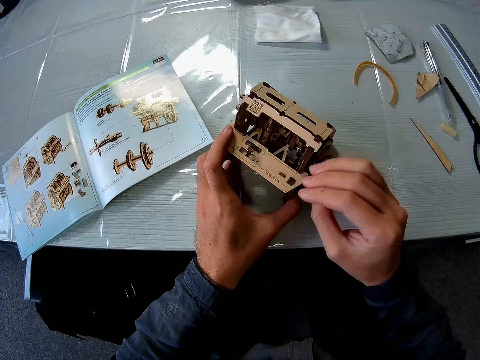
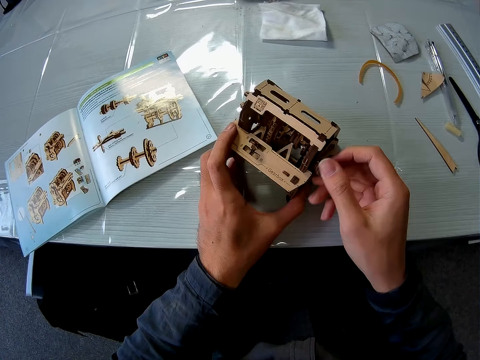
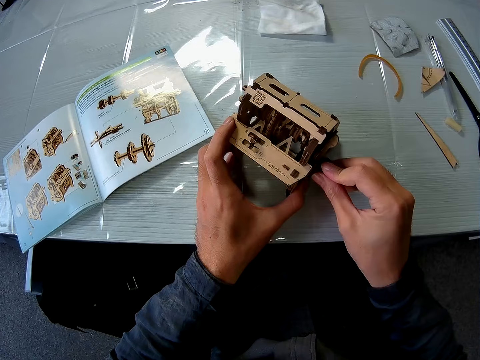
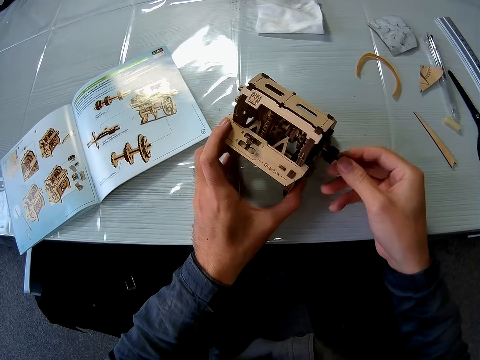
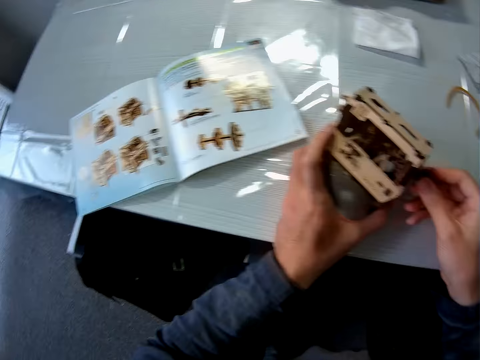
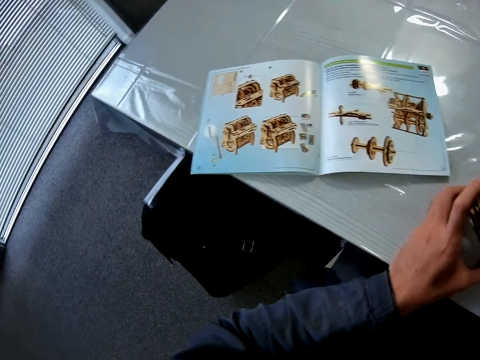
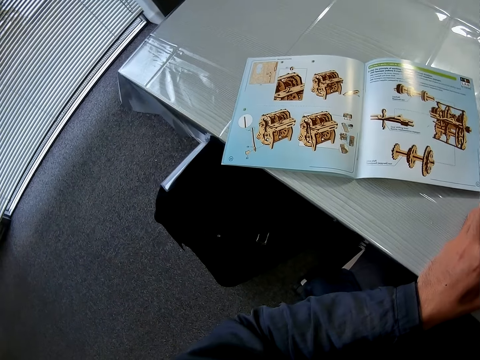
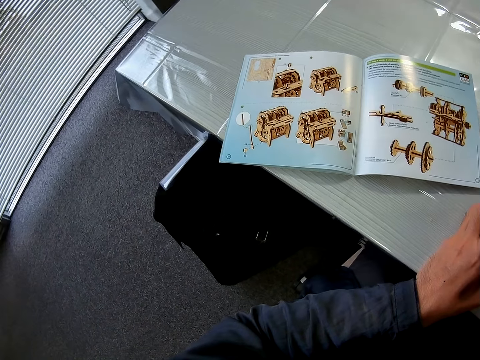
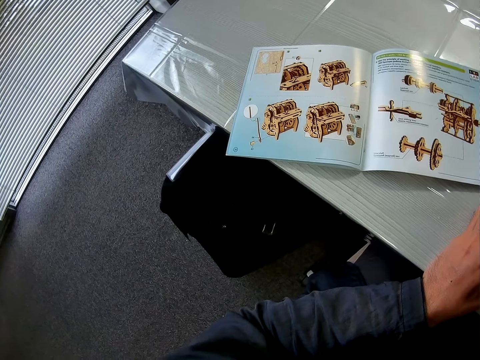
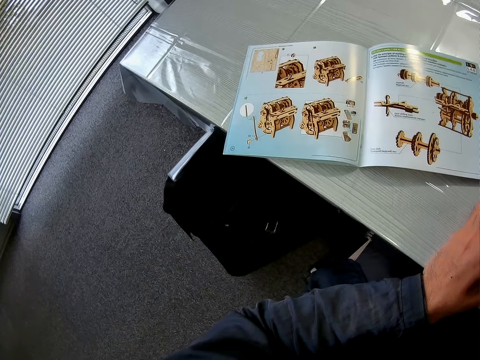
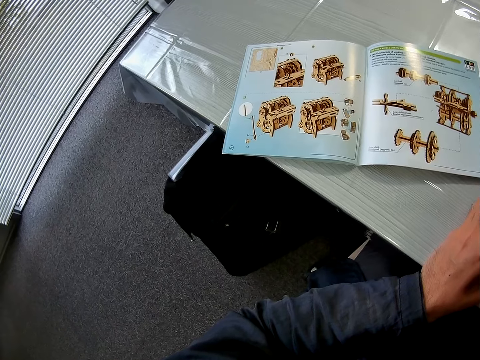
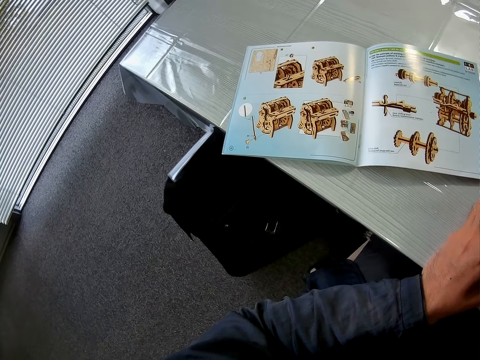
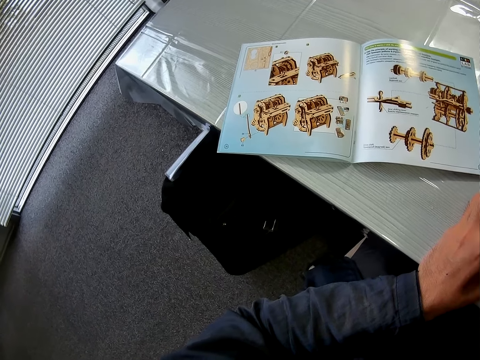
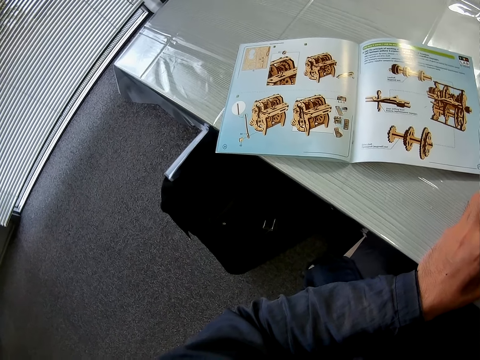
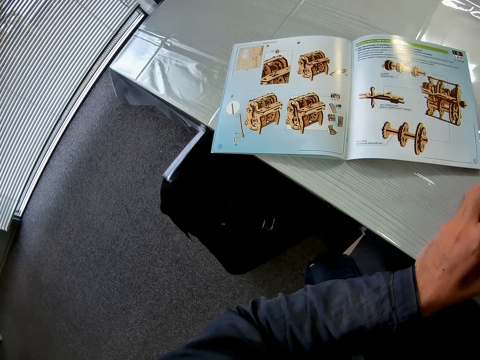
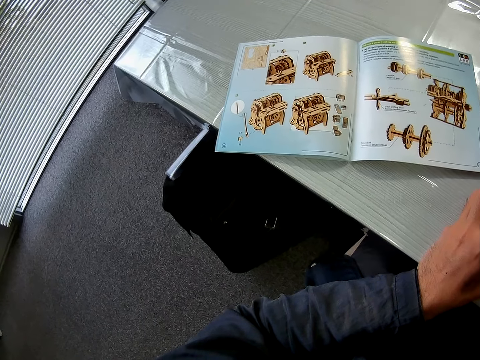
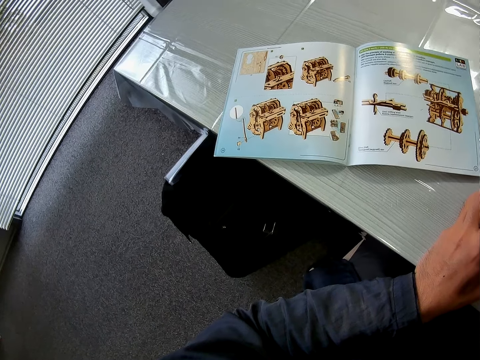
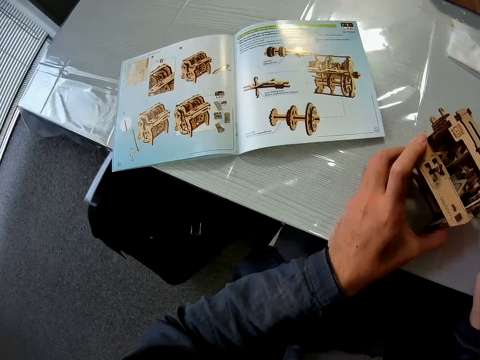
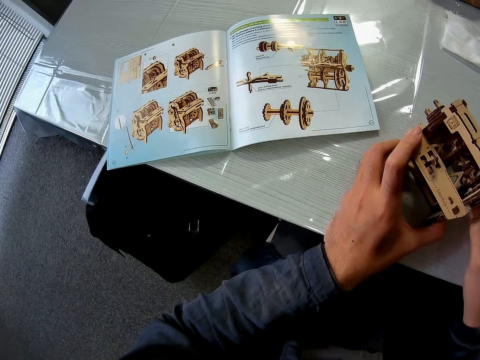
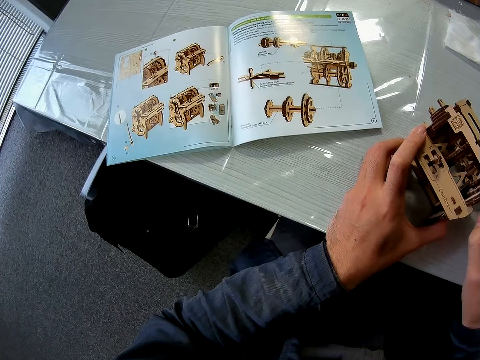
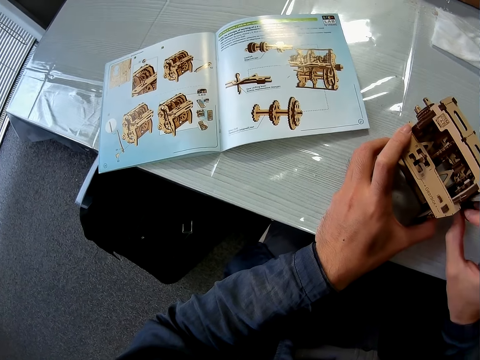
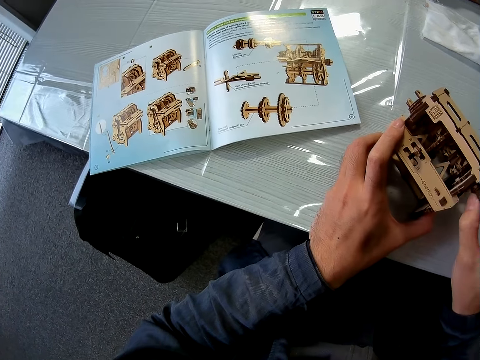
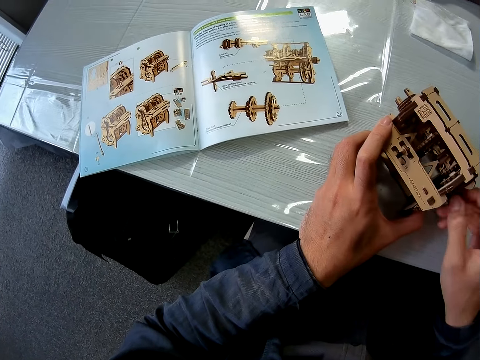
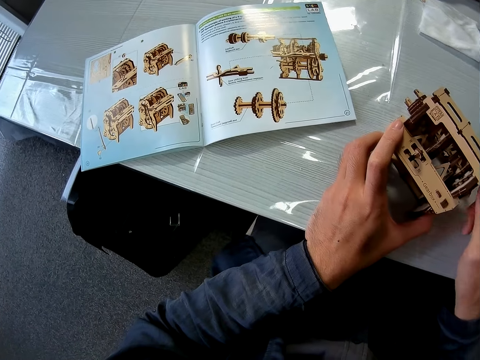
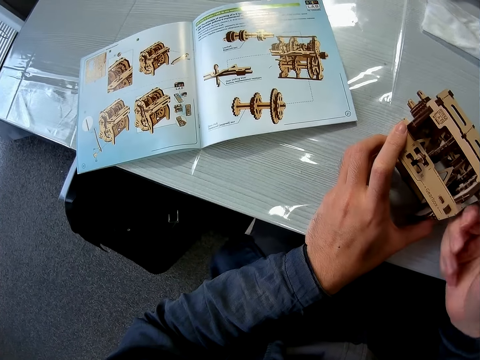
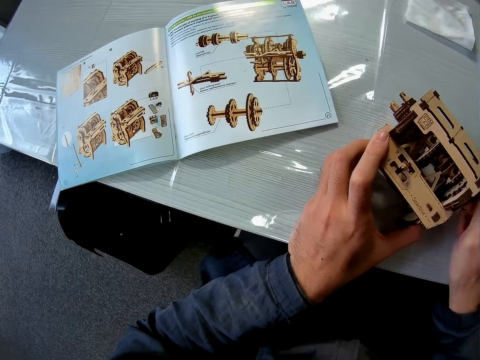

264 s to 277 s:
The camera wearer looks at the book. They turn the piece of cardboard.

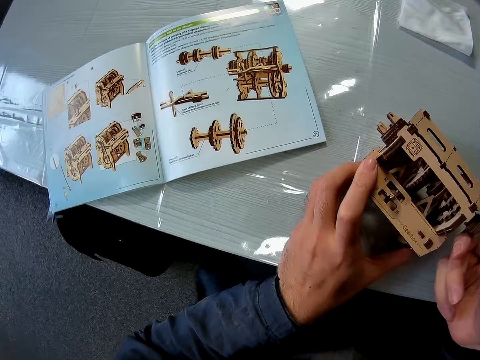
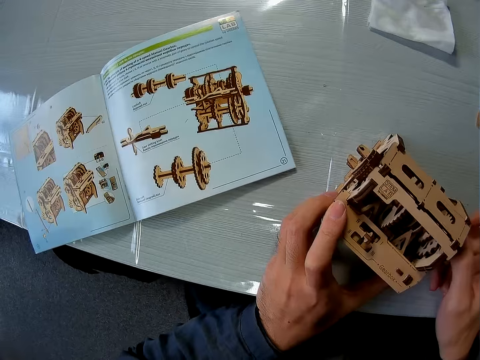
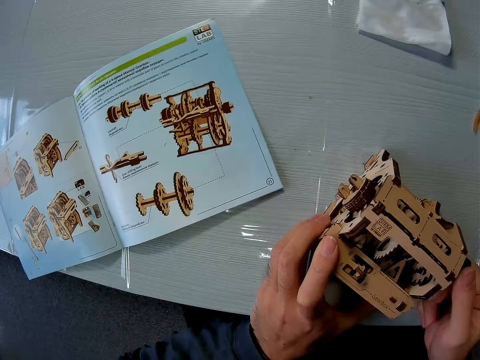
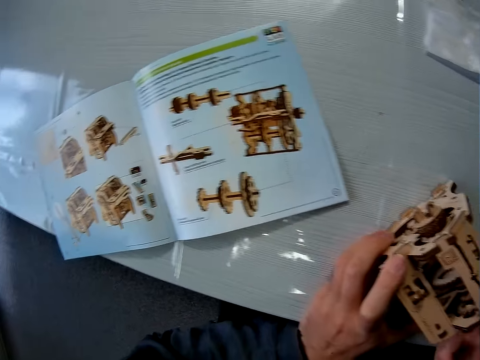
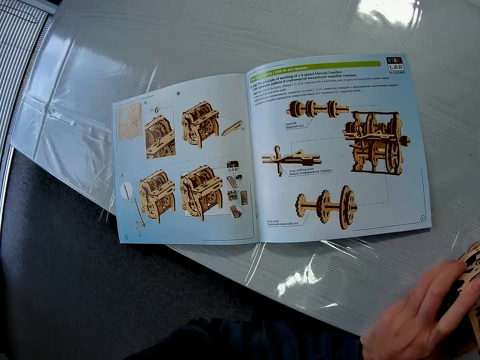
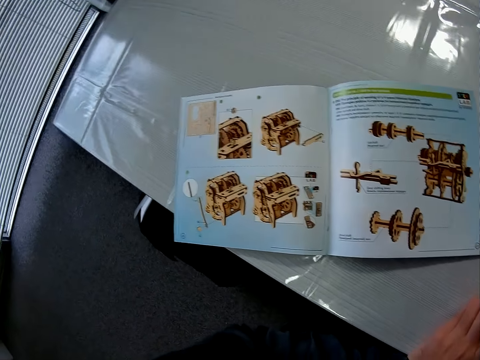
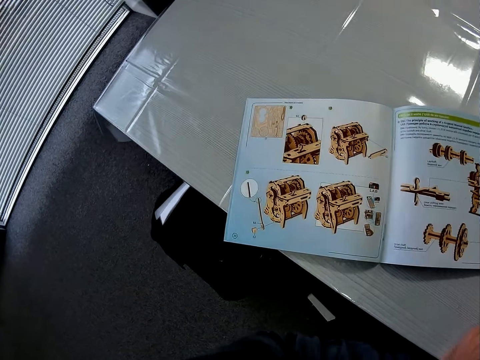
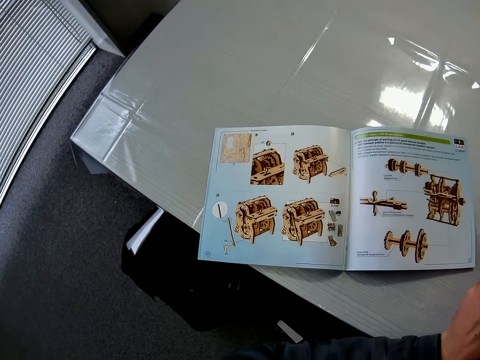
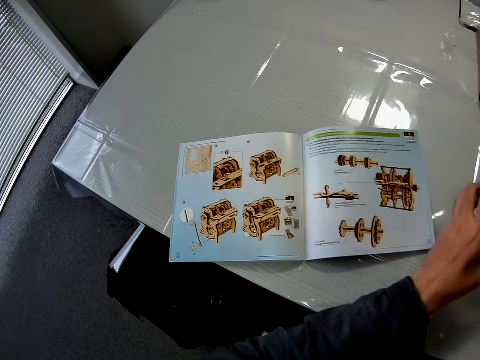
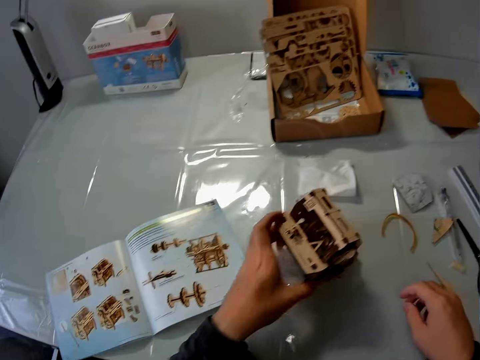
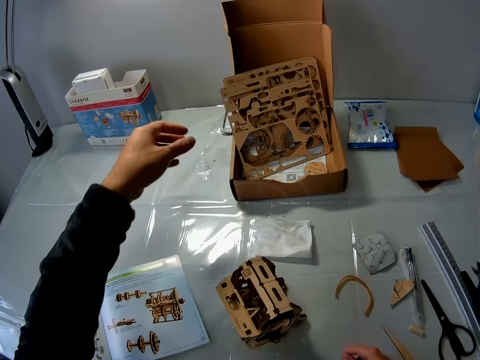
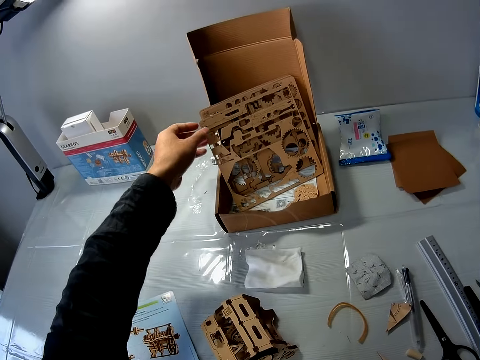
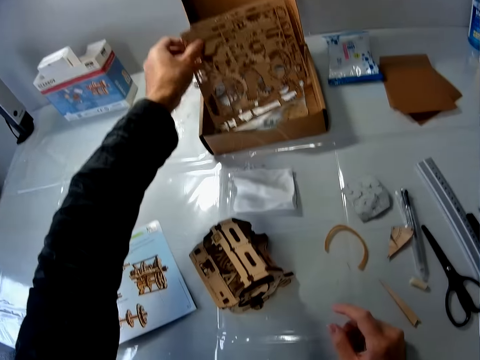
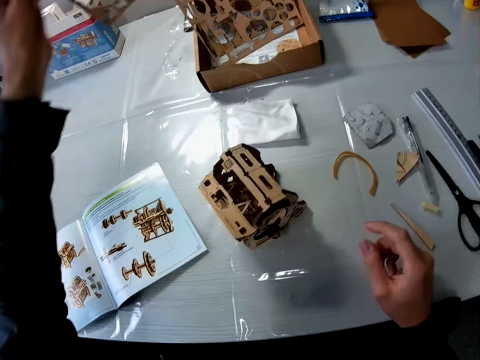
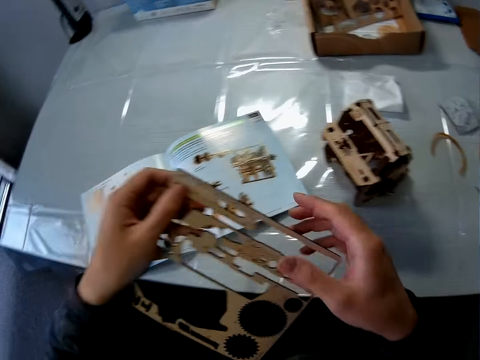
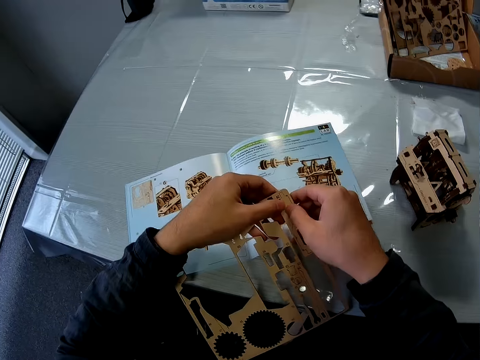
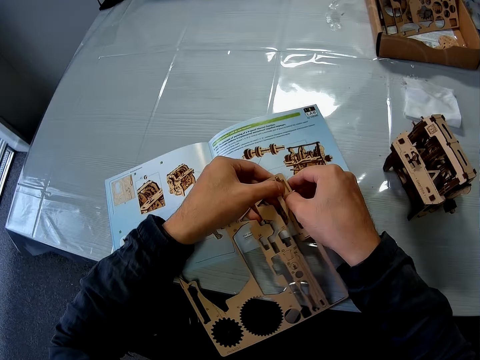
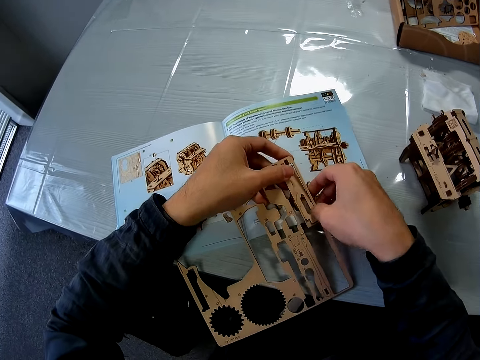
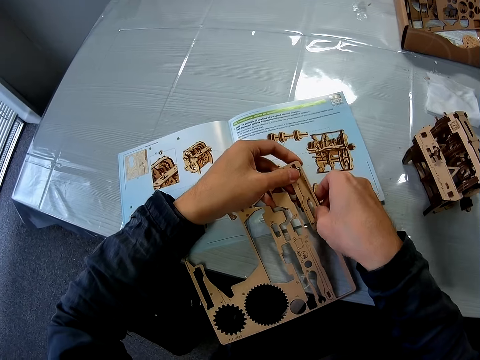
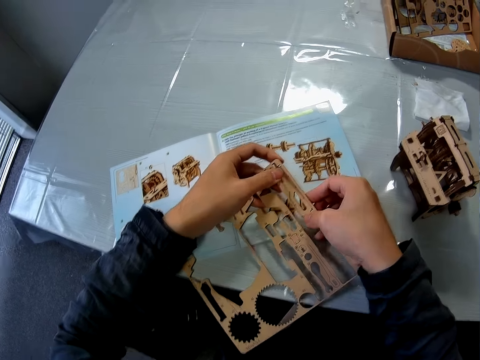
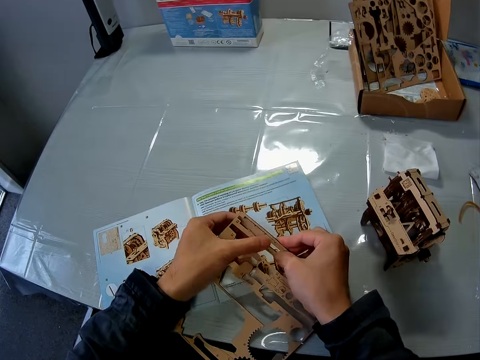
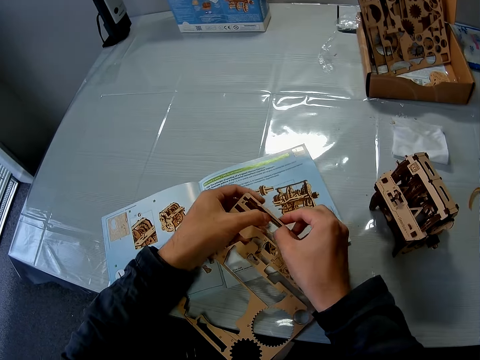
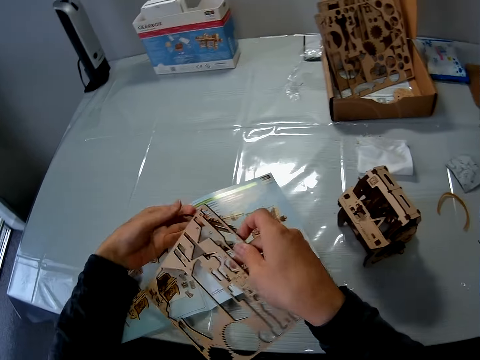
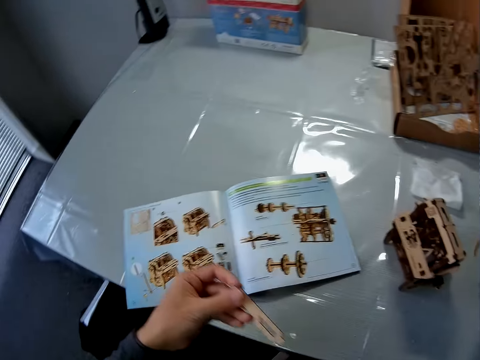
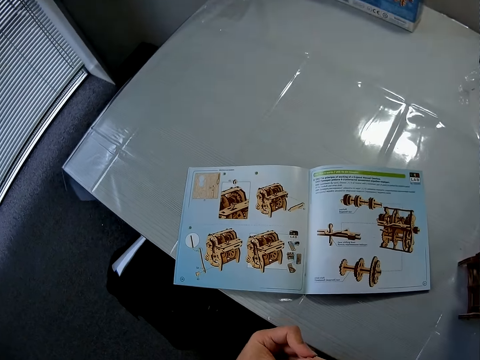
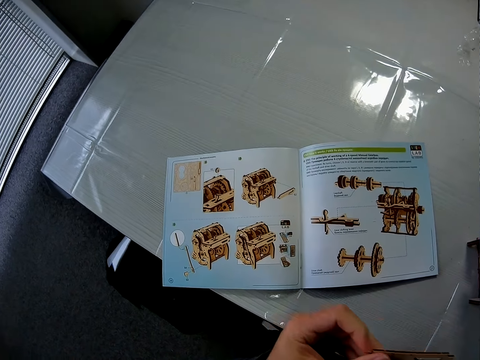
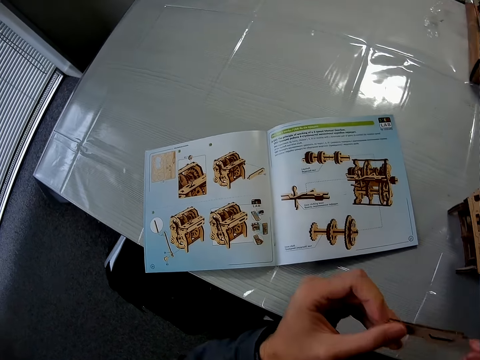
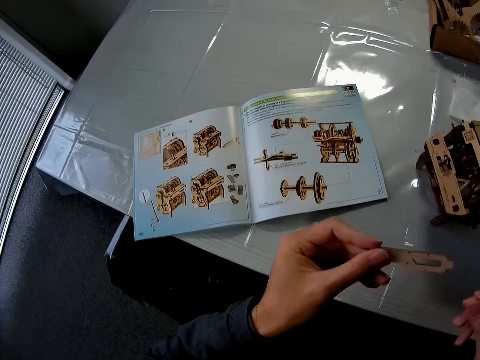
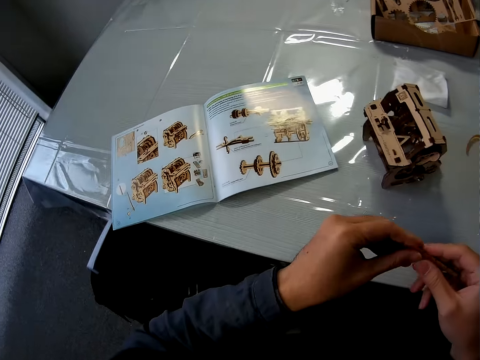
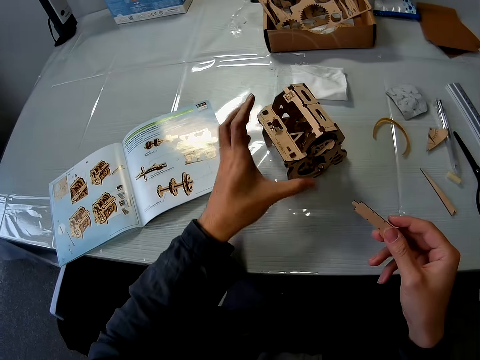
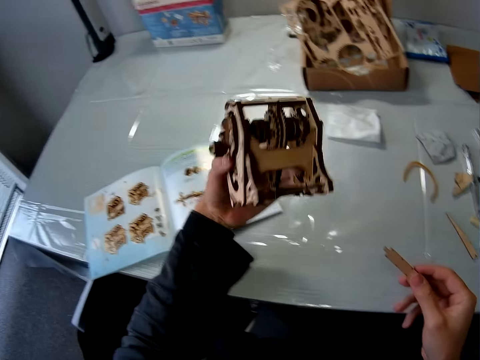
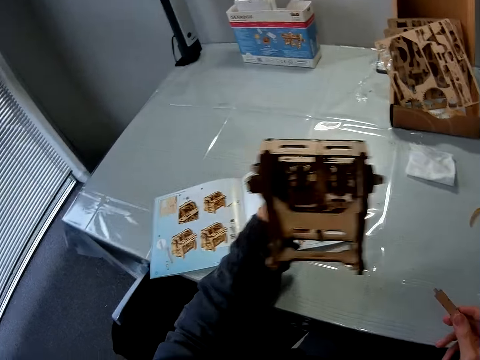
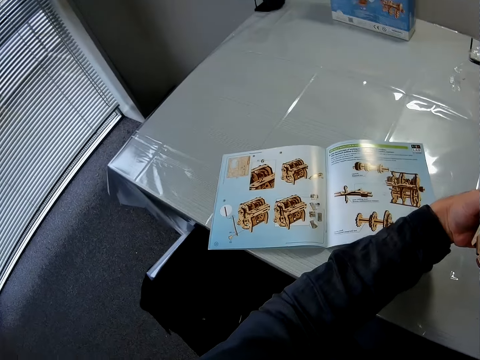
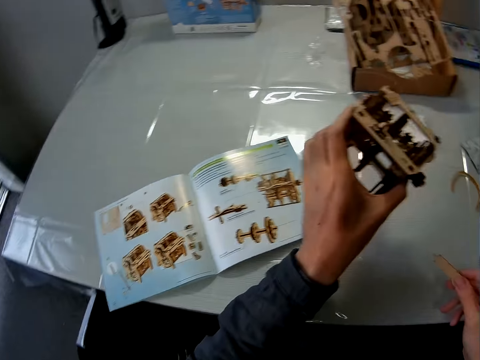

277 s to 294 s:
The camera wearer looks at the book. He moves the cardboard structure. He puts the laser cut on the table. He picks up the cardboard from the carton. He removes a piece from the cardboard. He removes a piece from the cardboard again. He places down the laser cut wood craft kit. He cleans the piece of cardboard with his hand. He picks up the cardboard structure from the table.
